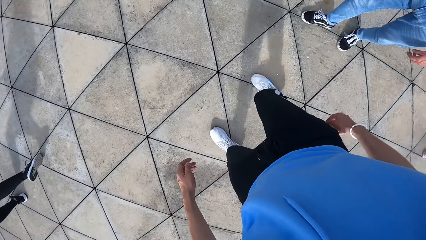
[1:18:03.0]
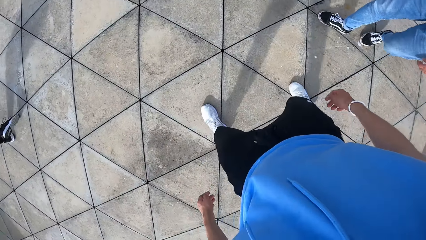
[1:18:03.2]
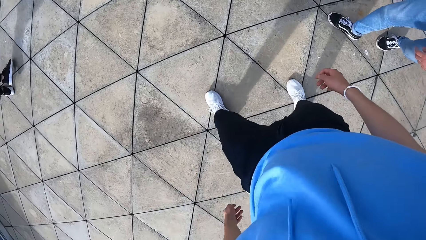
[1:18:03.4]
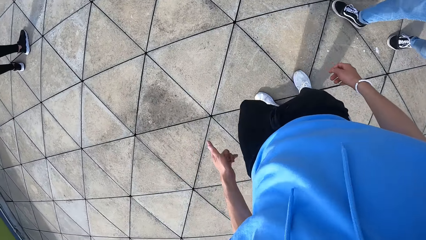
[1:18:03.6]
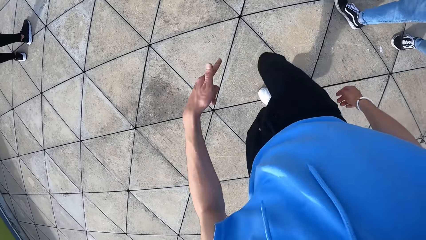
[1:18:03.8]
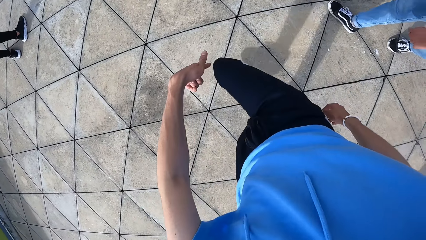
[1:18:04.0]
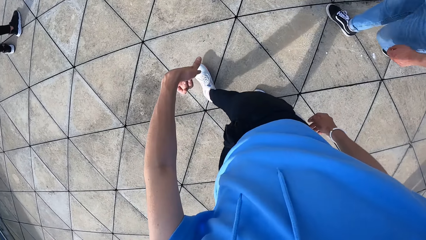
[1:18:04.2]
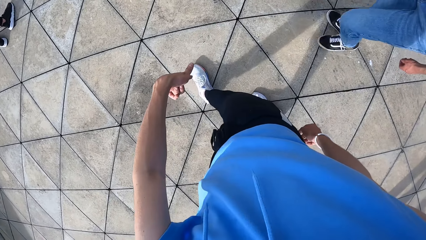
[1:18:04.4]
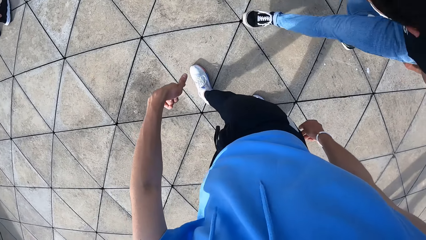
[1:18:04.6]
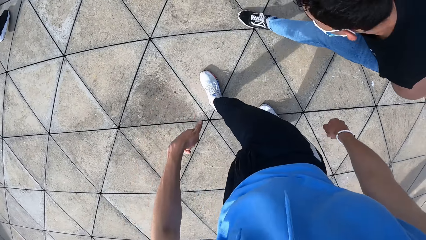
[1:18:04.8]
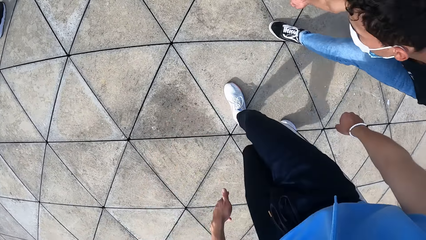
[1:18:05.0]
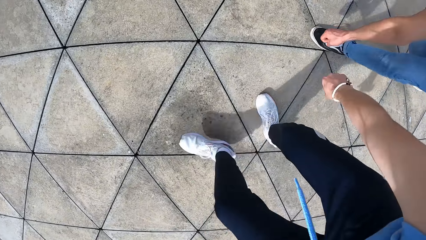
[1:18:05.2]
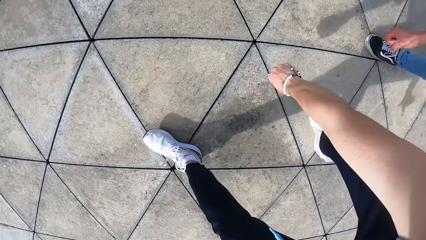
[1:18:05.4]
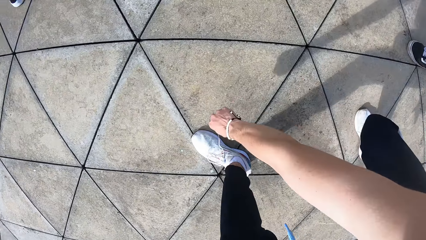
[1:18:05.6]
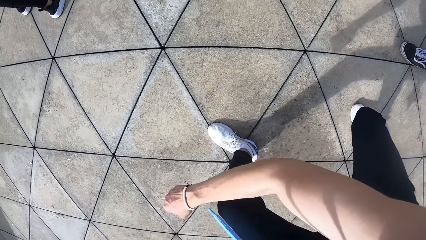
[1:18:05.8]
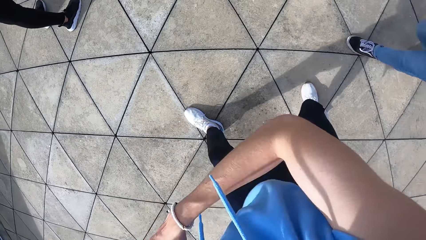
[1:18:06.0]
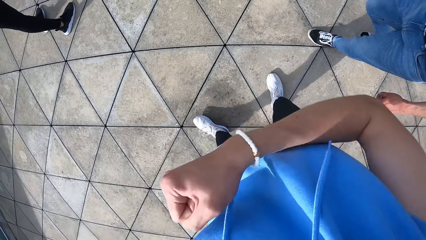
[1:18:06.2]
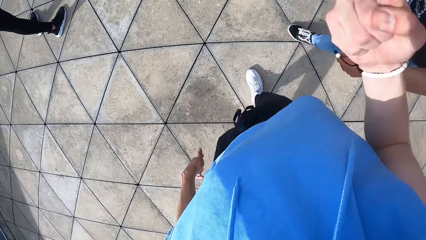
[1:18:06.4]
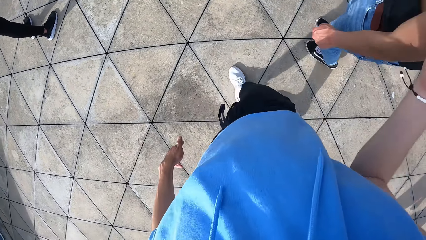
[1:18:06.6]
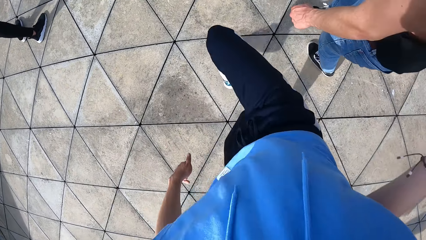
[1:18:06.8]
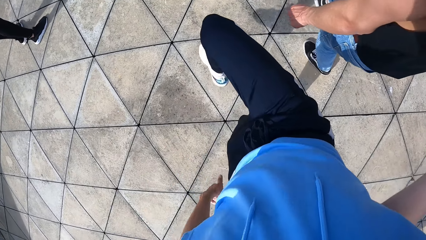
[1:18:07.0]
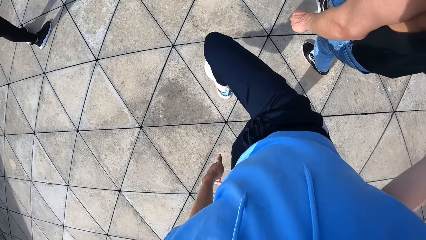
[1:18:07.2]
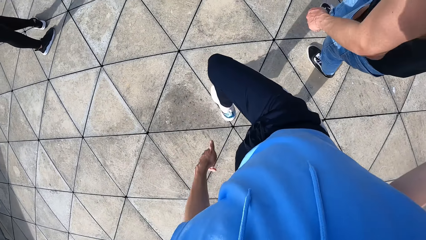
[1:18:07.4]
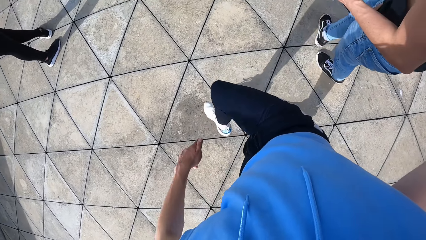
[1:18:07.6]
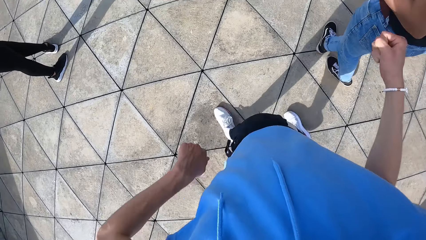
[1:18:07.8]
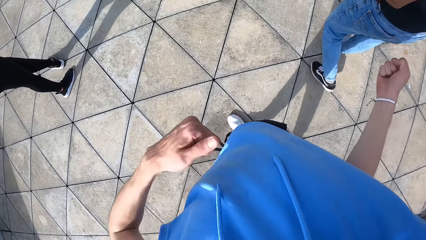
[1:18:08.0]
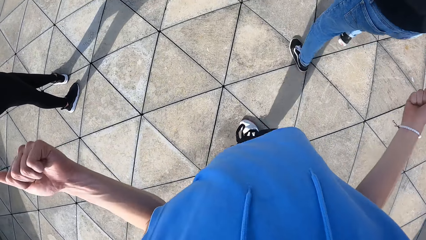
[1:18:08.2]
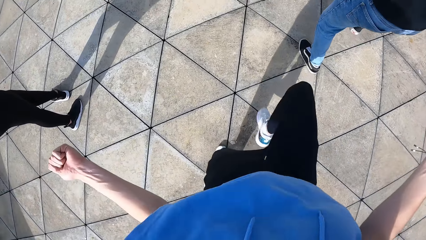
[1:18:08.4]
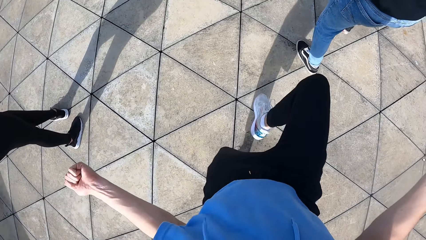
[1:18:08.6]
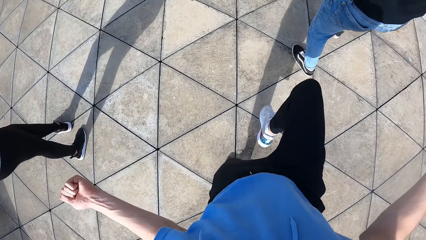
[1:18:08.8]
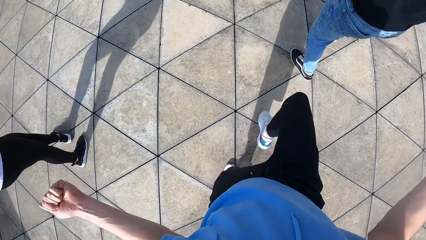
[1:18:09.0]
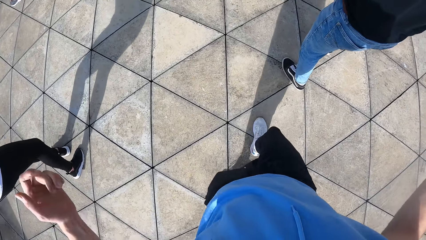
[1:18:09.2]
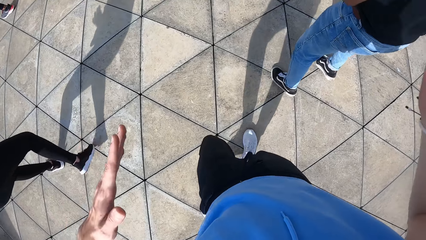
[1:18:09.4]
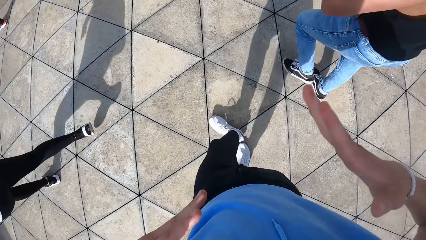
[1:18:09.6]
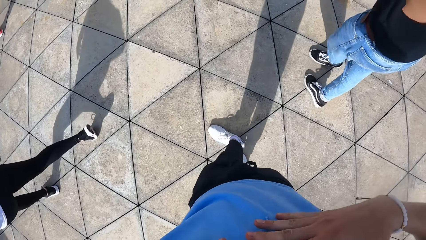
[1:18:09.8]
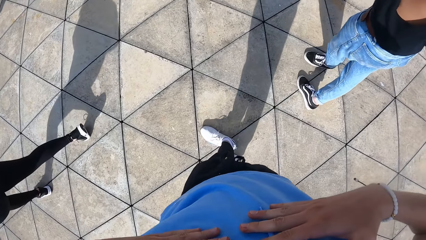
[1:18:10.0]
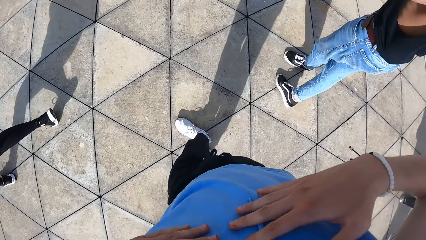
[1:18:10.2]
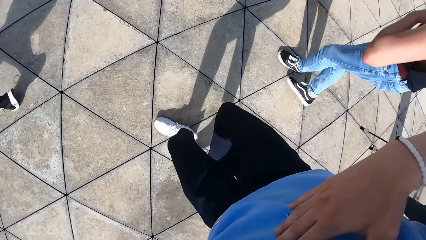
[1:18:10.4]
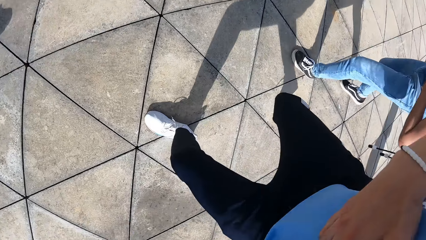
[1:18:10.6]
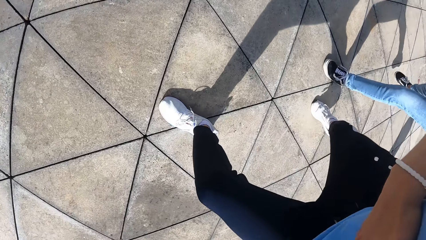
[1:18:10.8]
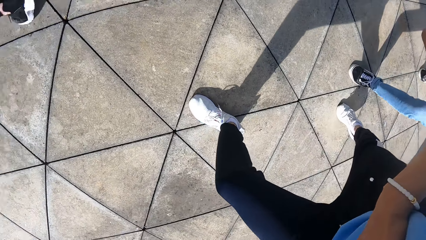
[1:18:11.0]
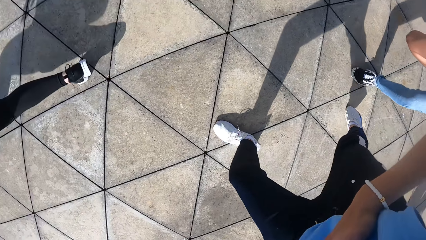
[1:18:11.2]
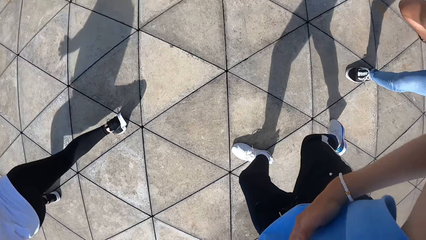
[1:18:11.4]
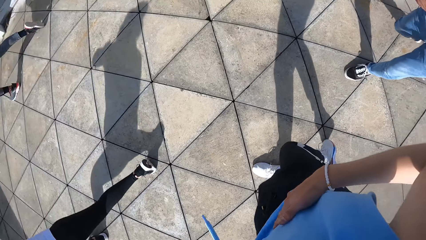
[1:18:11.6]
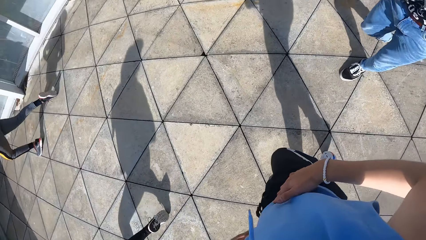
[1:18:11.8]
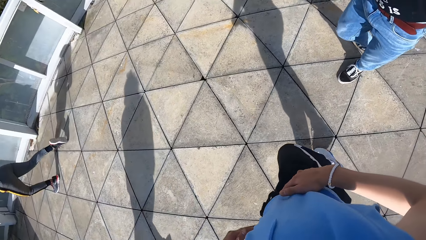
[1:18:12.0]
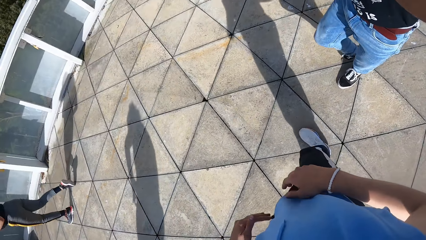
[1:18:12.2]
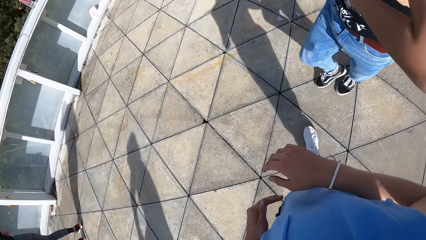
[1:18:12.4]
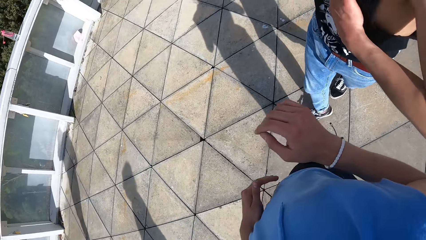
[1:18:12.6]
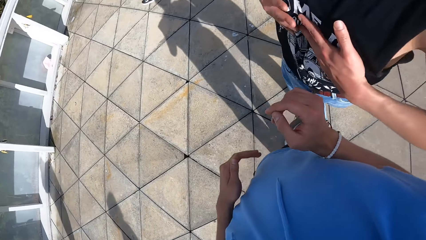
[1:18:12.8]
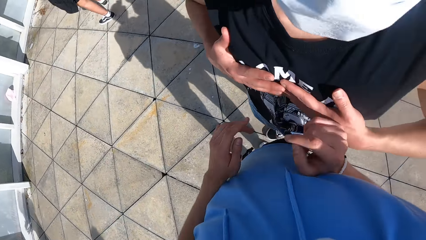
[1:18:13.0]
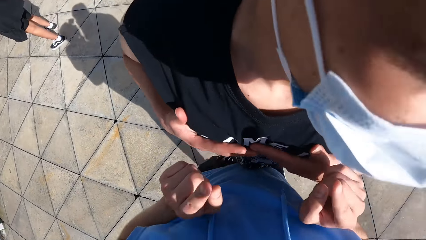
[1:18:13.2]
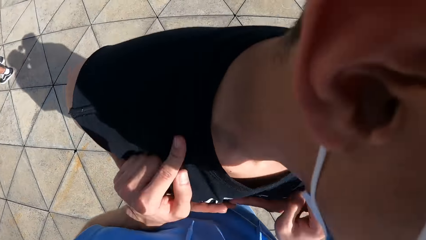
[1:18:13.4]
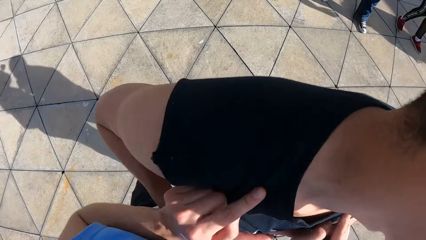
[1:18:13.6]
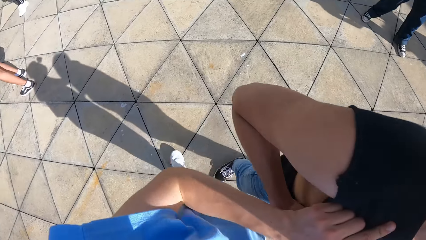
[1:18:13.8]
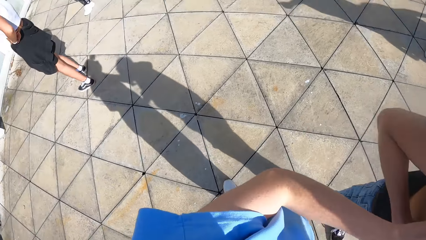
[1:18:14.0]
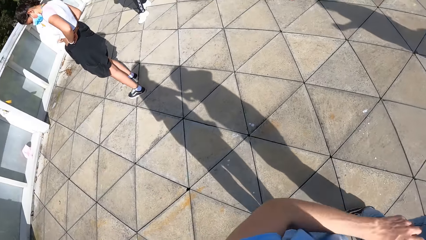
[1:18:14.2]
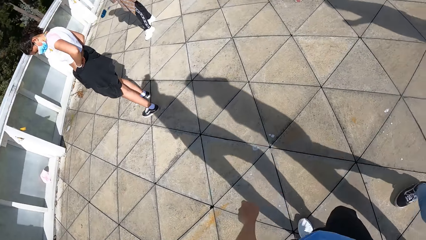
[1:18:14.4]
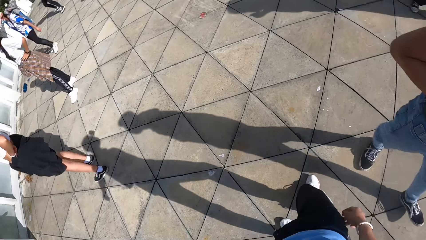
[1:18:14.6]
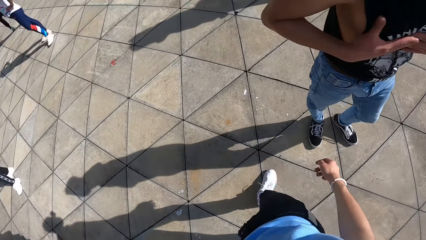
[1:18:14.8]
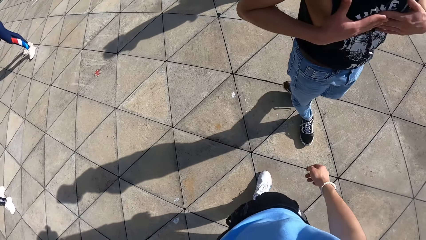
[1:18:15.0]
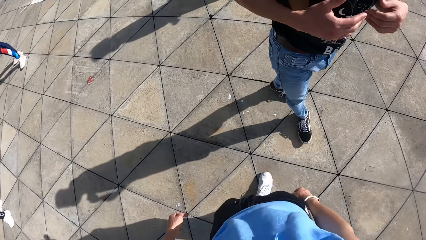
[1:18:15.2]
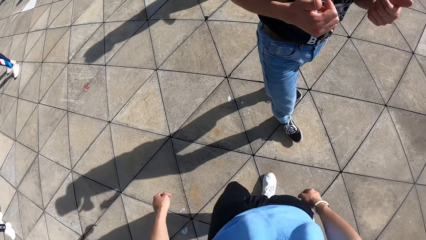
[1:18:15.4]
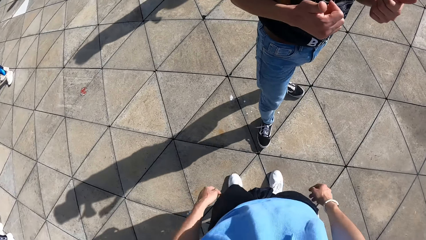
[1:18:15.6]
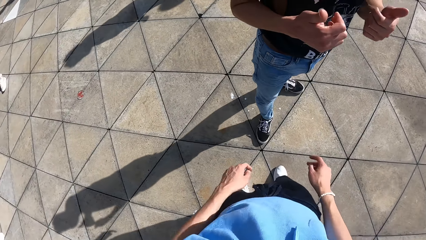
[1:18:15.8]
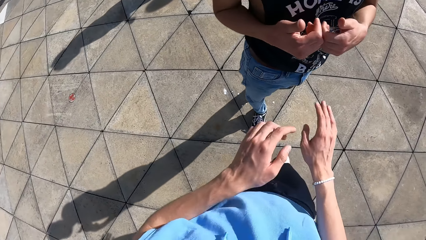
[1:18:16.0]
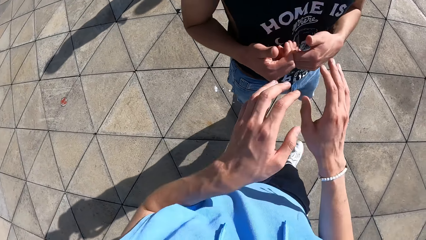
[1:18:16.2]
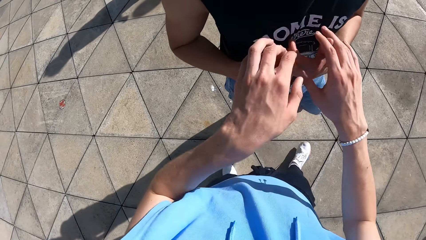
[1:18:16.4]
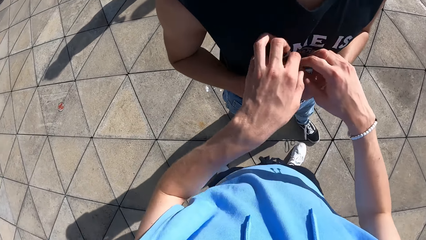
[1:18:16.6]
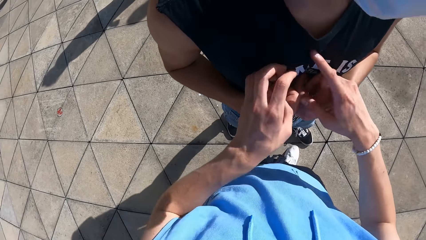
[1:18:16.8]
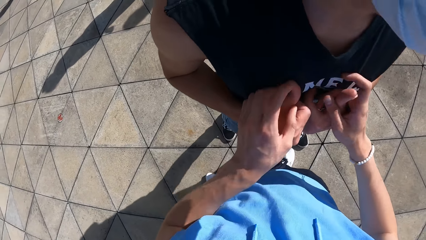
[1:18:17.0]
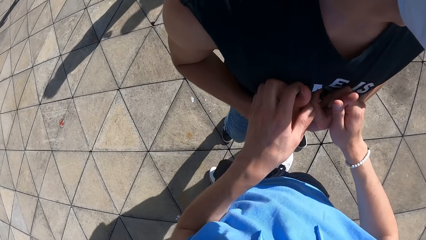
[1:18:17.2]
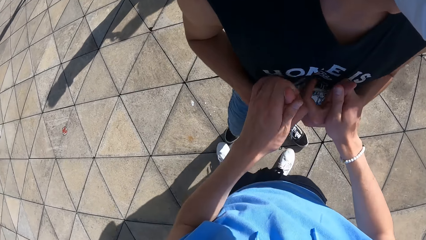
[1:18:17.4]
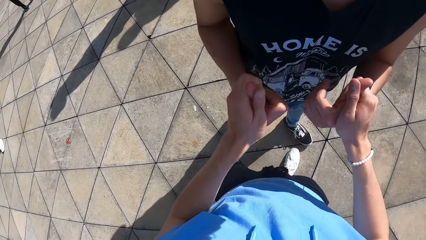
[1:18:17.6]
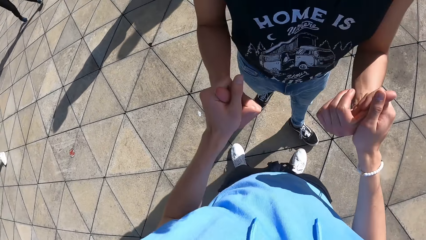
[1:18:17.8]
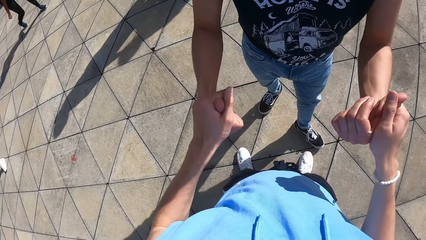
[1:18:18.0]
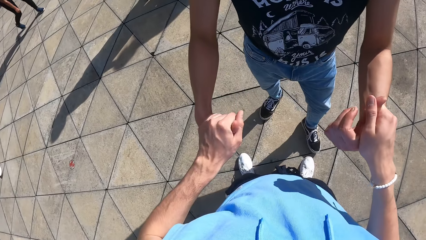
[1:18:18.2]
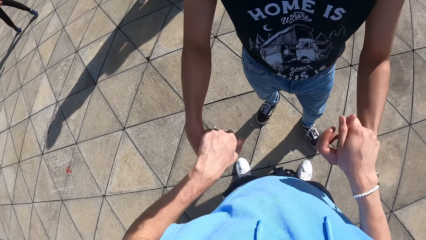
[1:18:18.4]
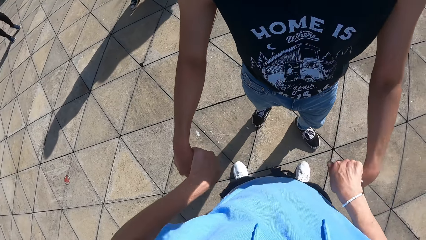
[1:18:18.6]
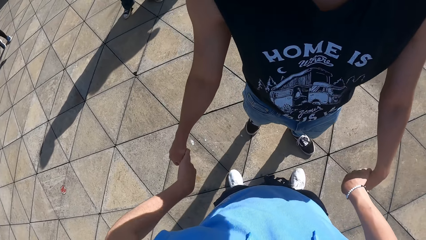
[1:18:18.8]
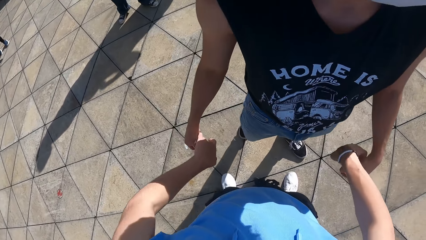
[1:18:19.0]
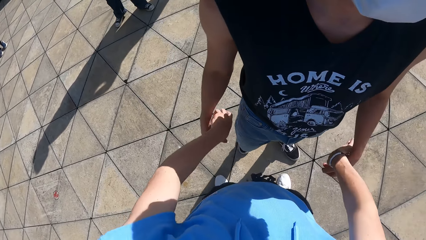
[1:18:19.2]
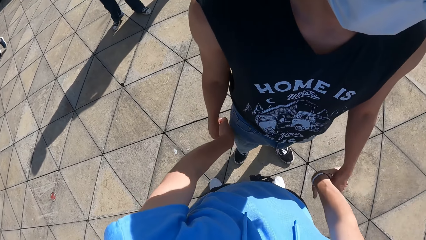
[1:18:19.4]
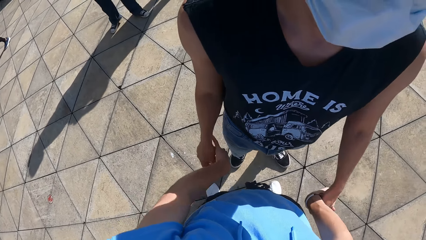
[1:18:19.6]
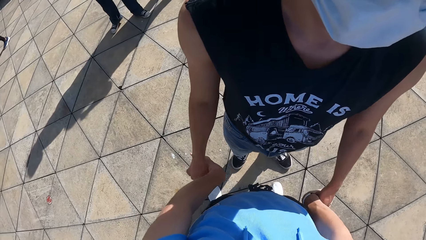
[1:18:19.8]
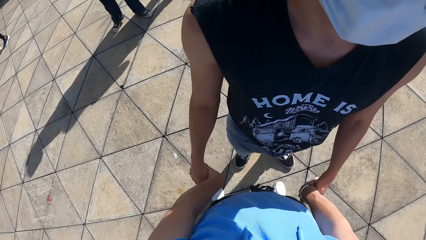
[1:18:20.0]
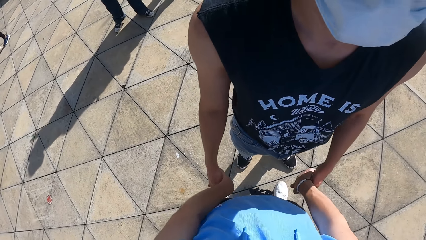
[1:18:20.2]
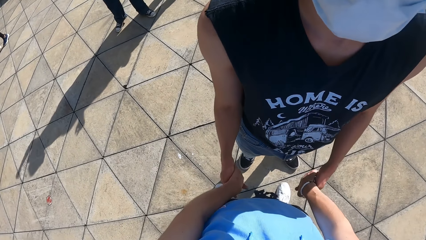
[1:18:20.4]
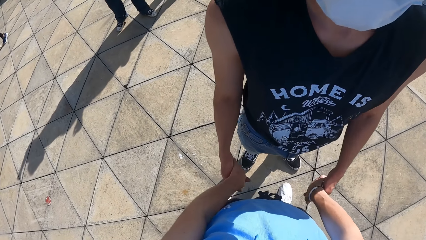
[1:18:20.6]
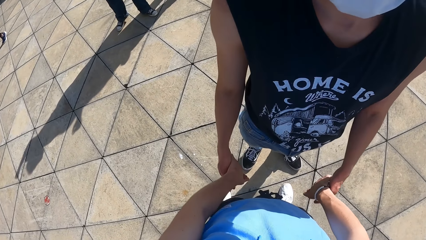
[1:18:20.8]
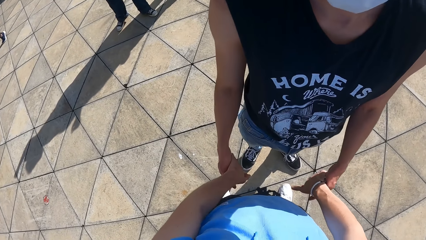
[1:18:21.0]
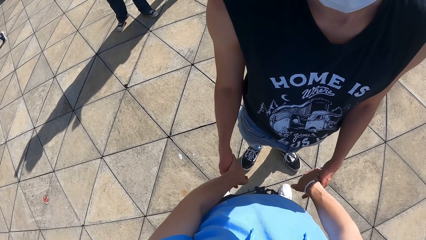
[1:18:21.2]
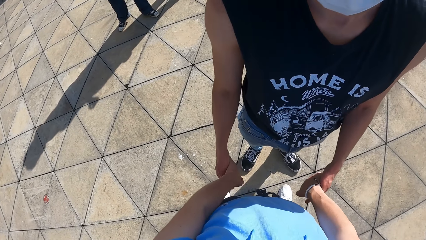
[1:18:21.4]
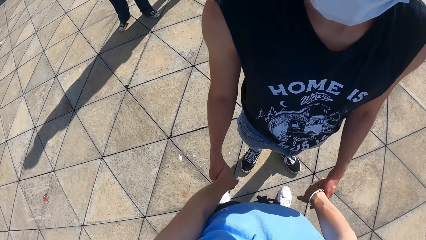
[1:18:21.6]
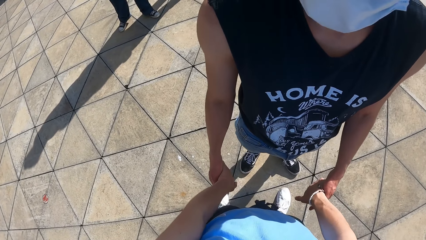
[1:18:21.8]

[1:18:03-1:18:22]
The camera wearer dances on the ground. They exercise with the man. They tap both hands on the man. They converse with the man. They hold the man's hands with both hands.
